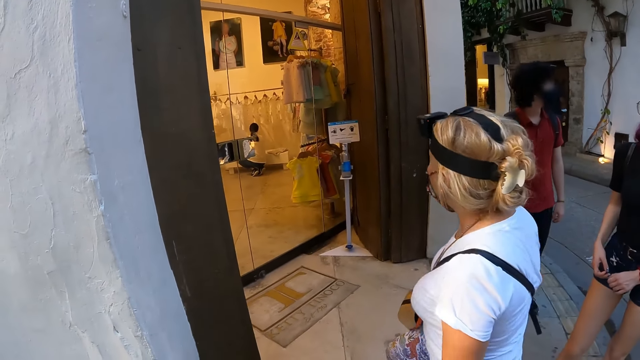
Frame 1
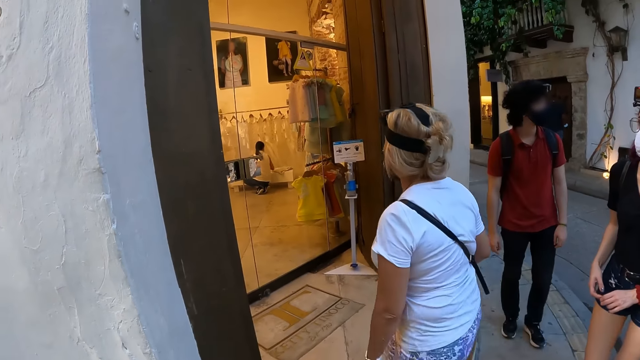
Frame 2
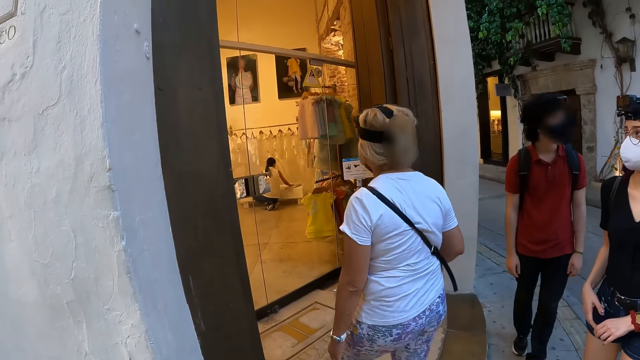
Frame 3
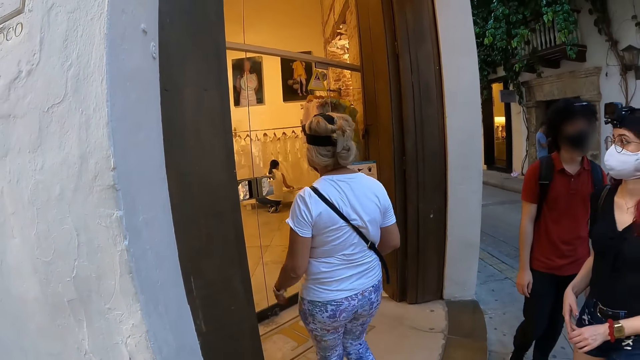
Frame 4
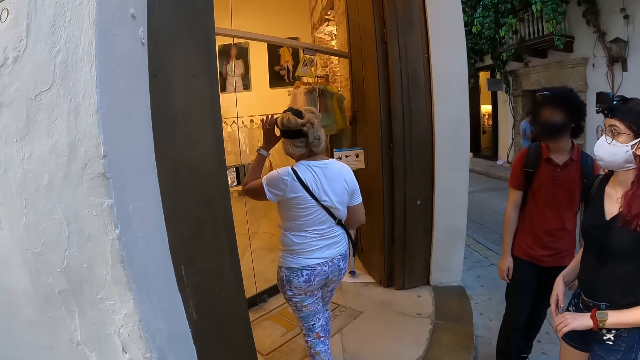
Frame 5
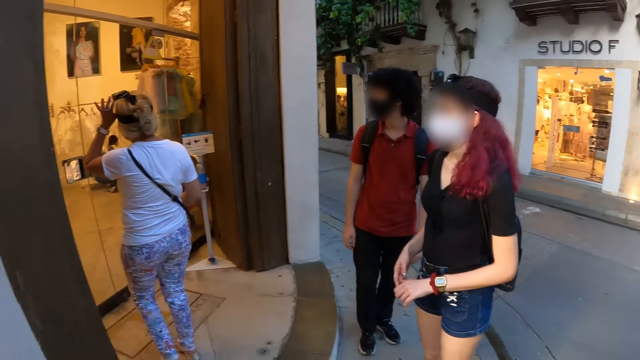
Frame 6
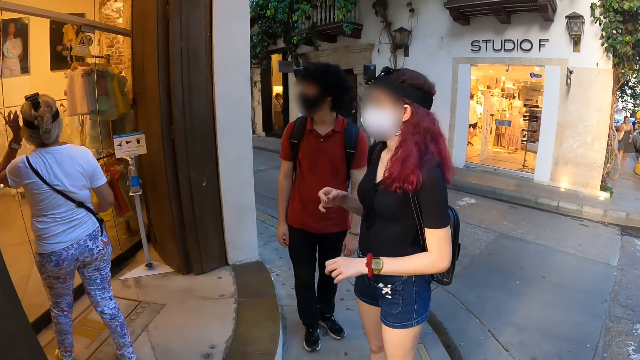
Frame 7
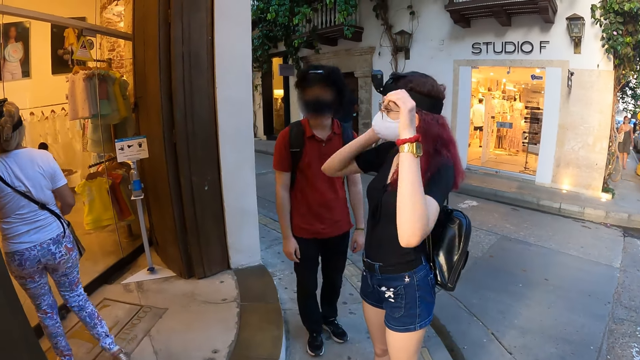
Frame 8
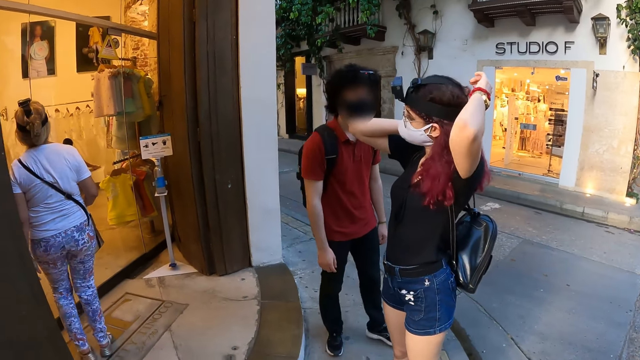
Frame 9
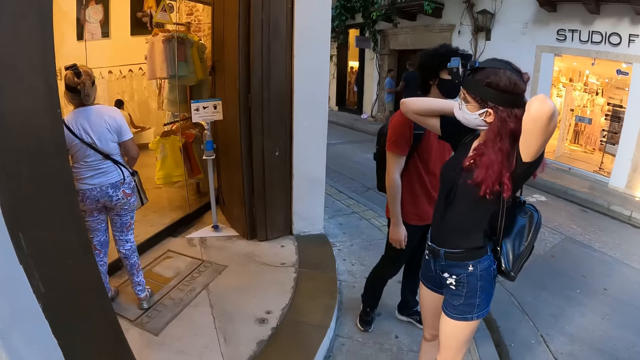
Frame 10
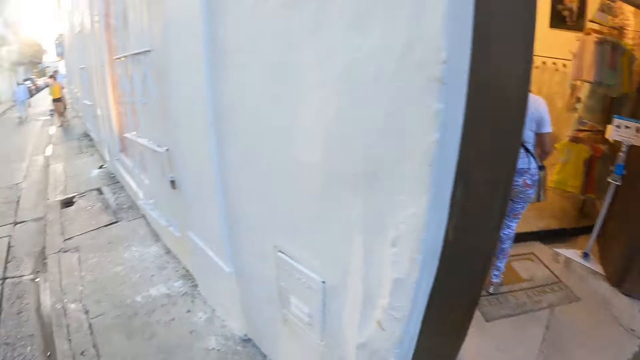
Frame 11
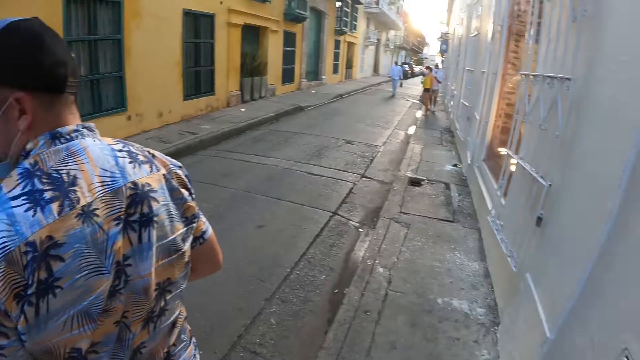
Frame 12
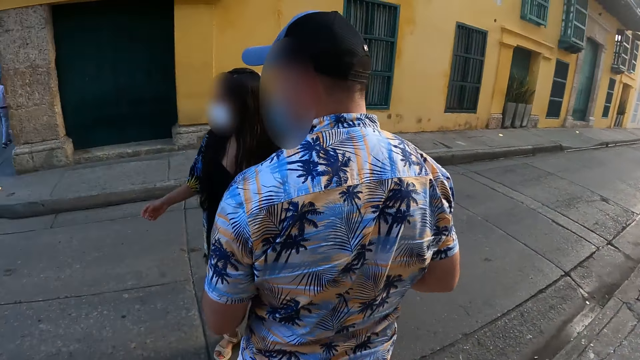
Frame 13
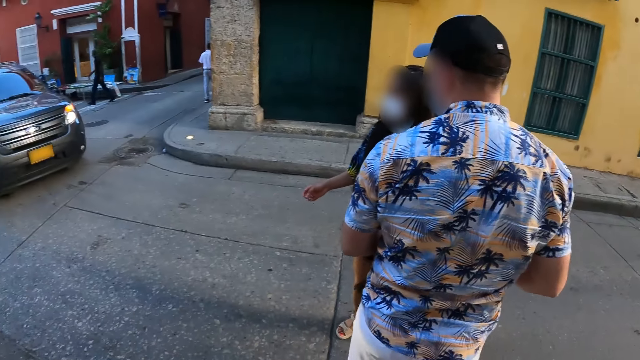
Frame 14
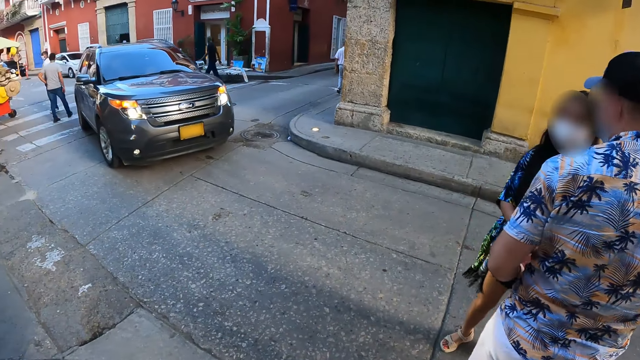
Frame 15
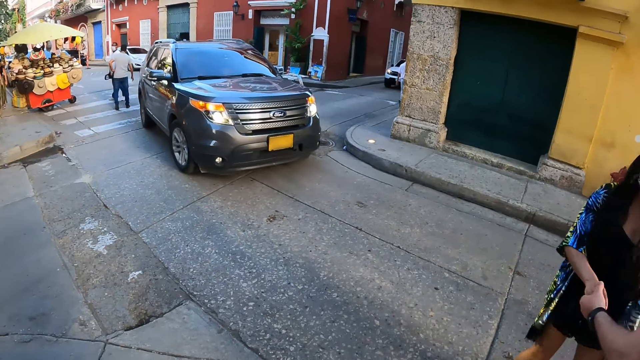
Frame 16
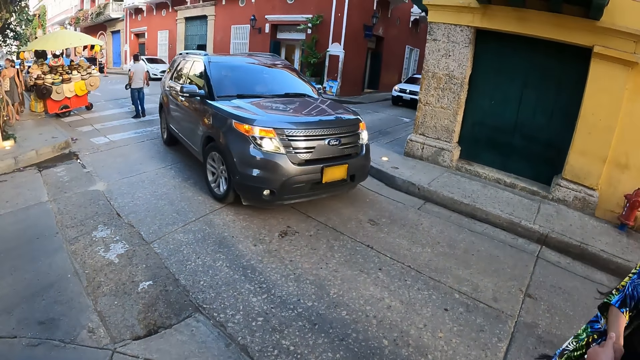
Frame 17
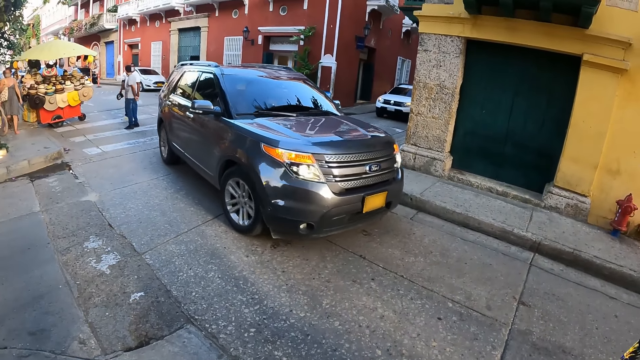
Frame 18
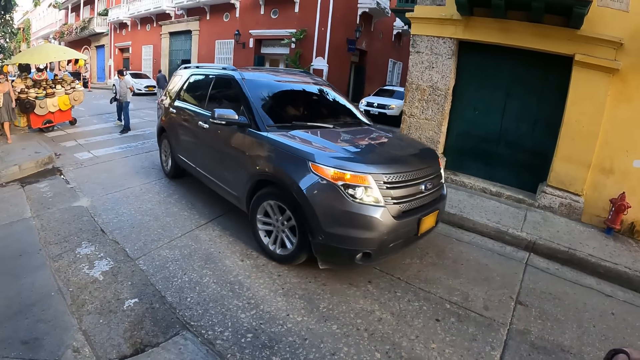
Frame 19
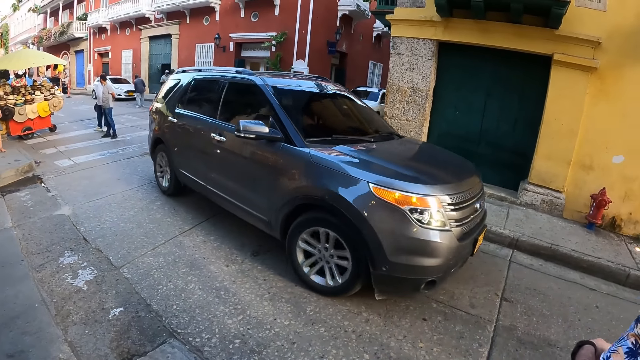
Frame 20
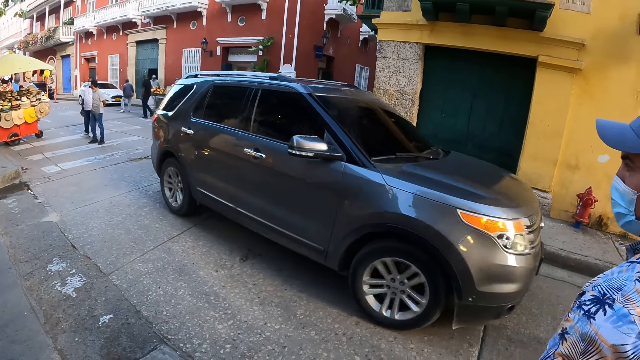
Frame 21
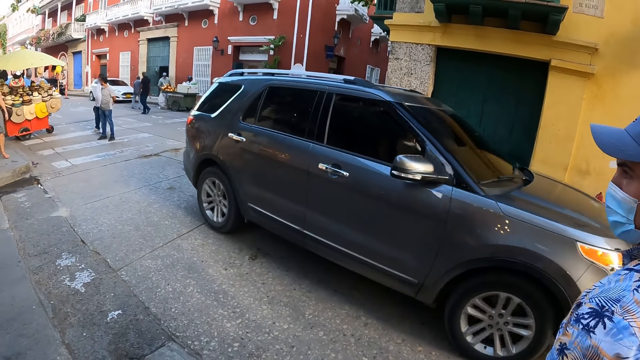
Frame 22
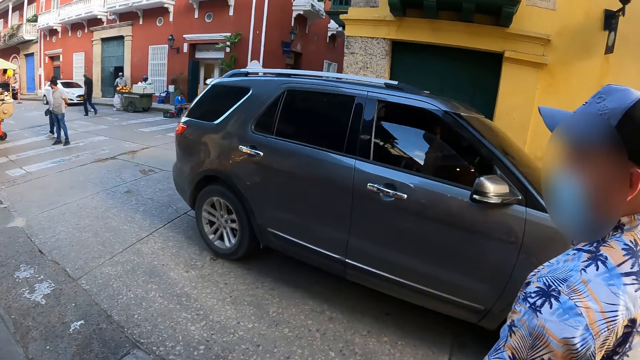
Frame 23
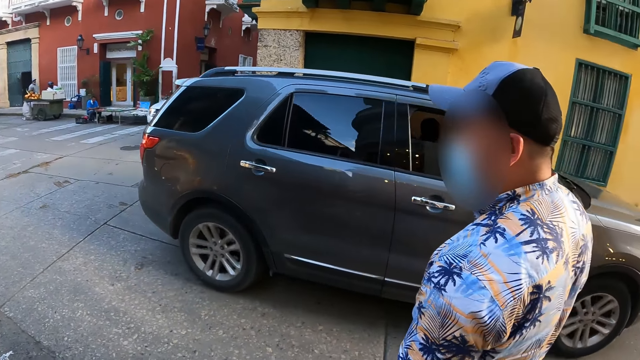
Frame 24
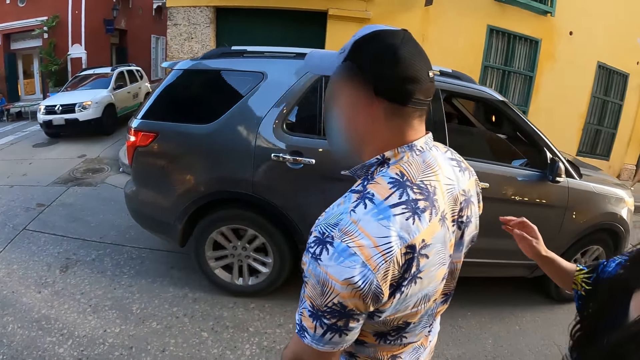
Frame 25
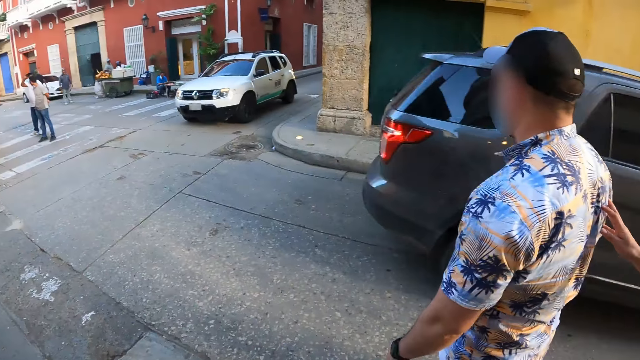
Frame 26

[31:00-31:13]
The woman touches a camera on her head with her left hand. Another woman touches her hair with both hands. A grey car drives past the camera wearer.

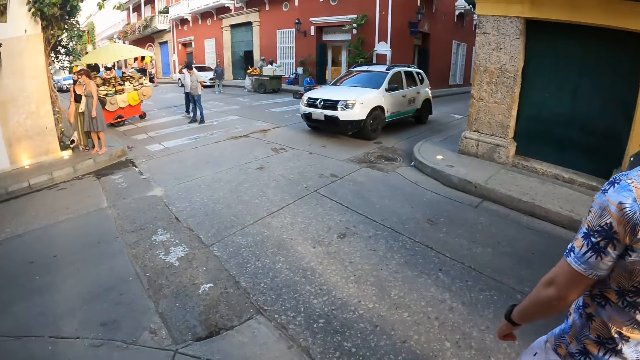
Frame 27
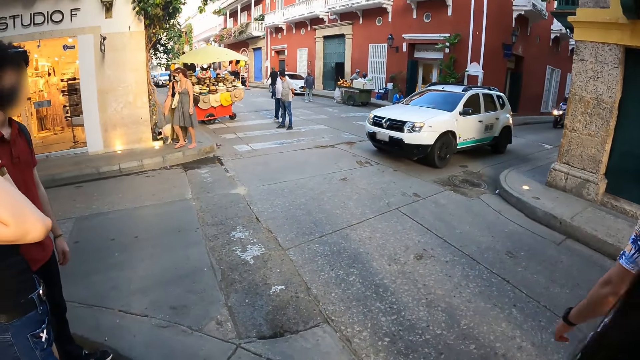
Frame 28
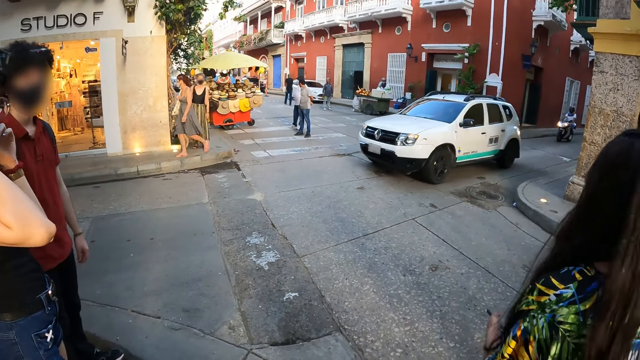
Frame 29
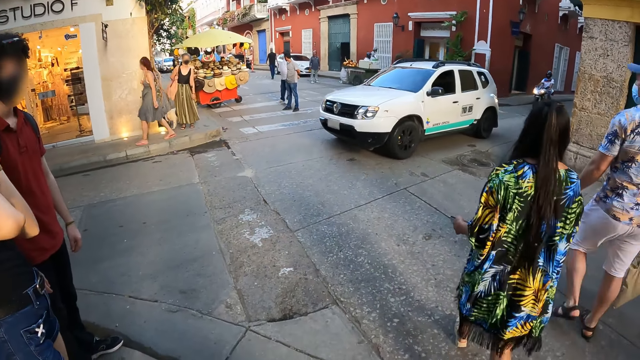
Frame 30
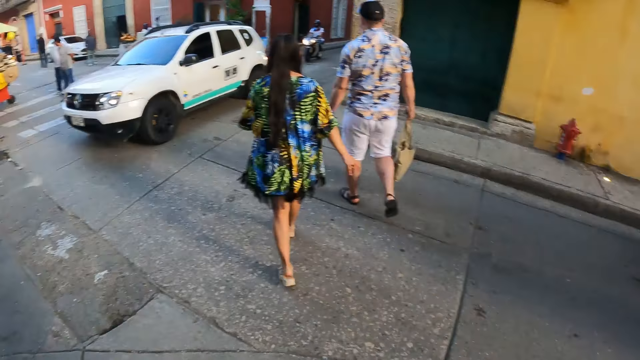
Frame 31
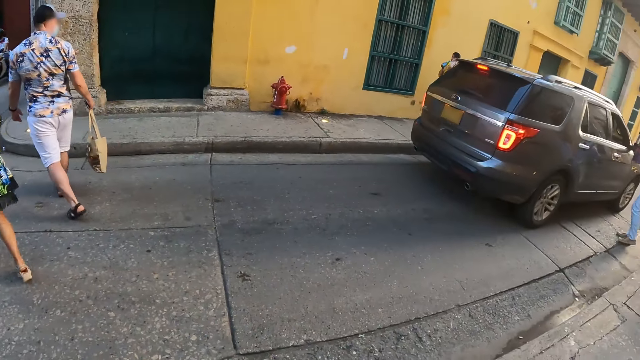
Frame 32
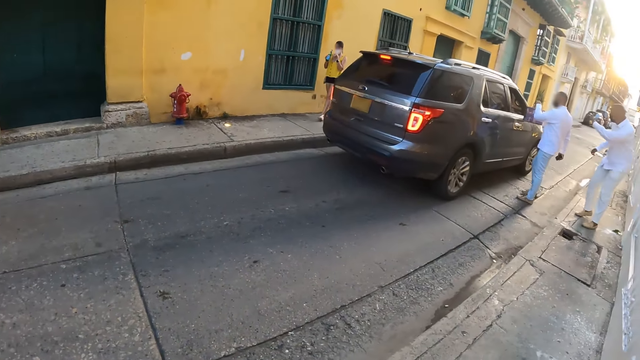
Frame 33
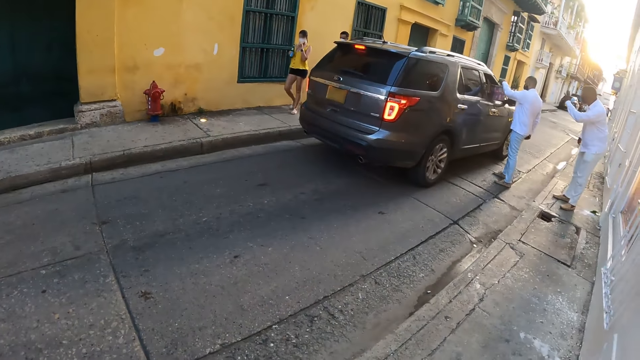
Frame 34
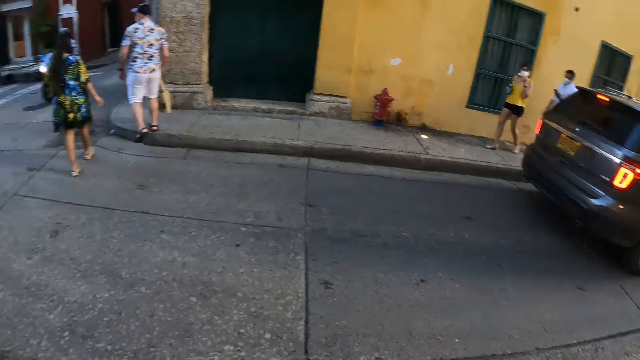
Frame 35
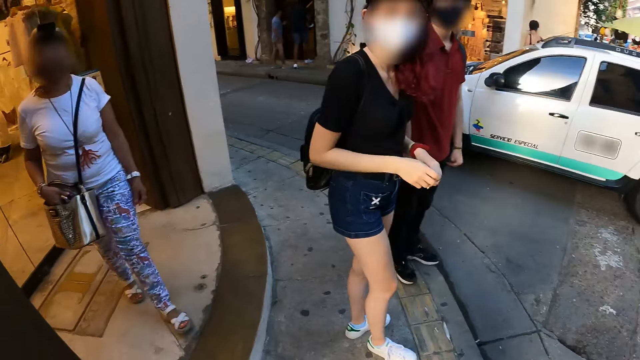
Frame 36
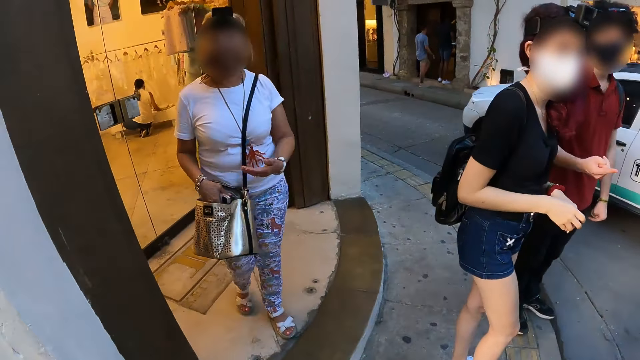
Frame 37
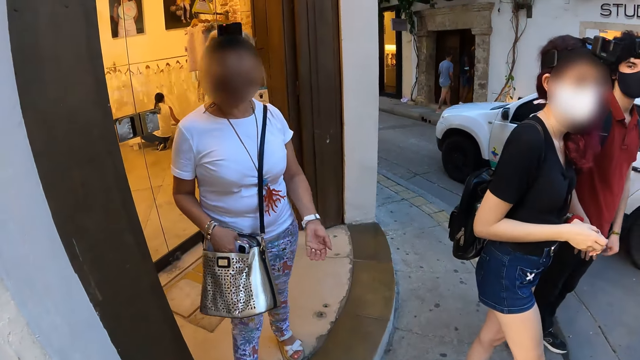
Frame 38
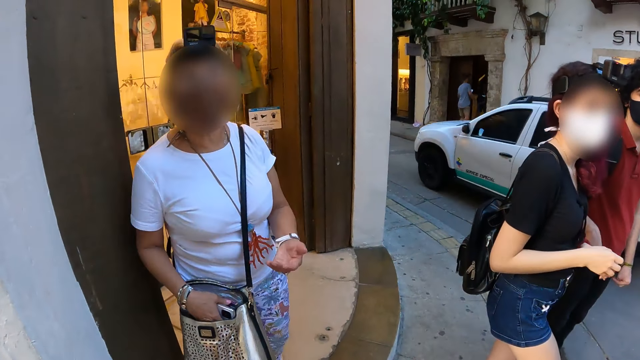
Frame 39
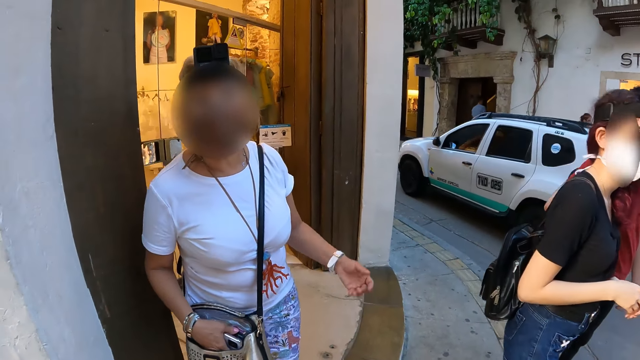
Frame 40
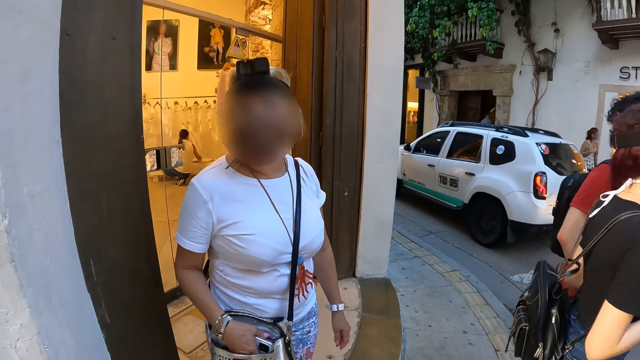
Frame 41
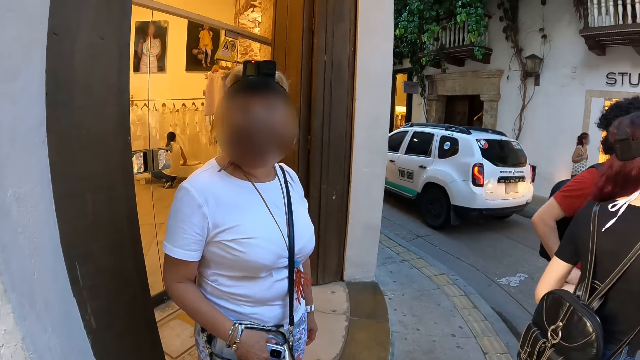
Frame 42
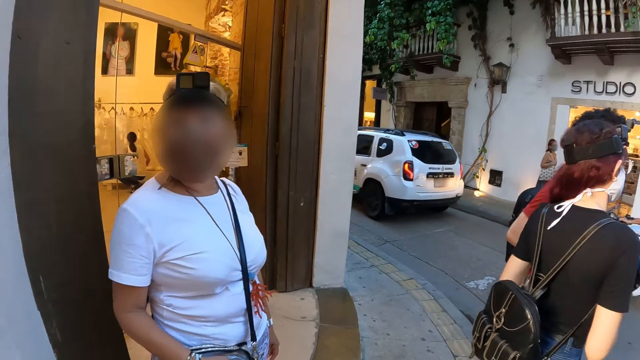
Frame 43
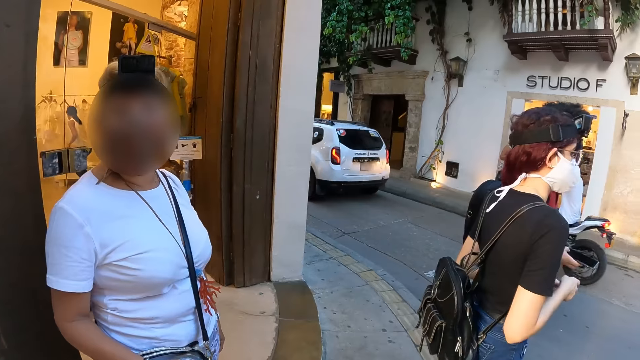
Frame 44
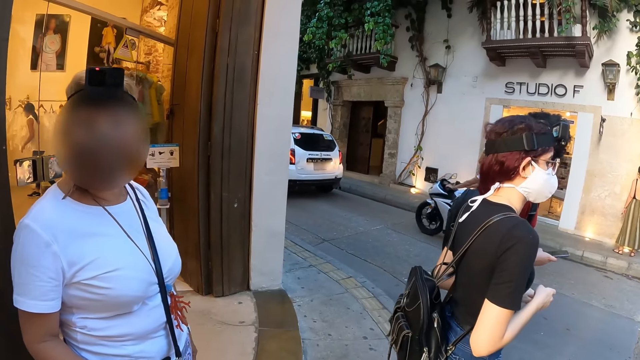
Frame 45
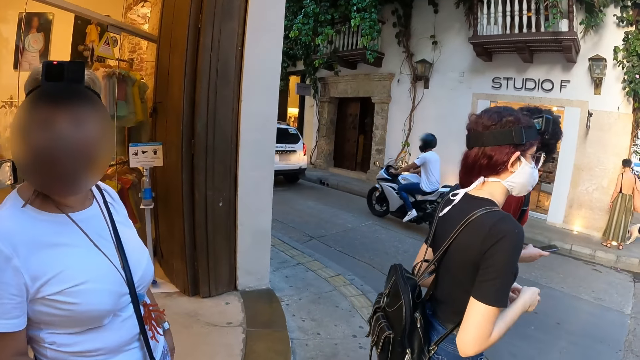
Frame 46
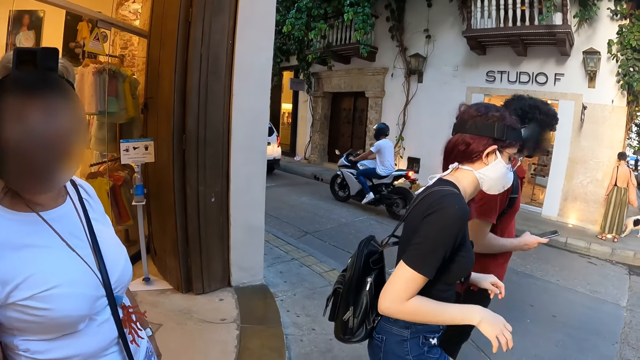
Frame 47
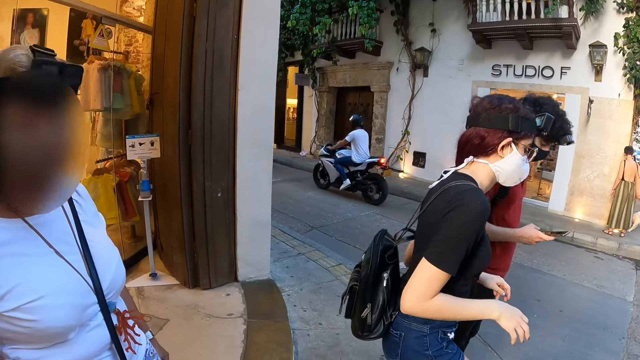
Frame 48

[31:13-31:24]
The camera wearer talks to the first woman. The woman interacts with the camera wearer. Another man holds a phone with his right hand and operates the phone with his right hand.
